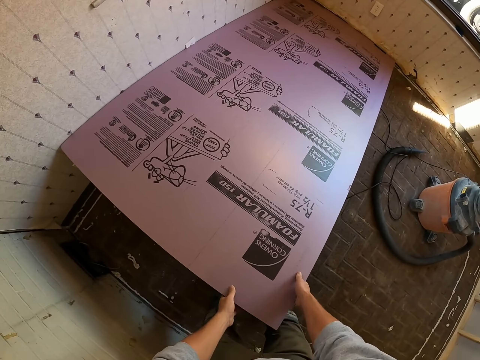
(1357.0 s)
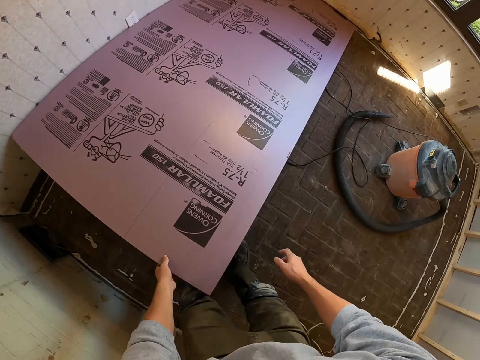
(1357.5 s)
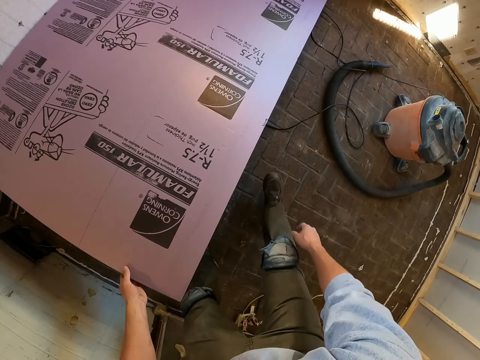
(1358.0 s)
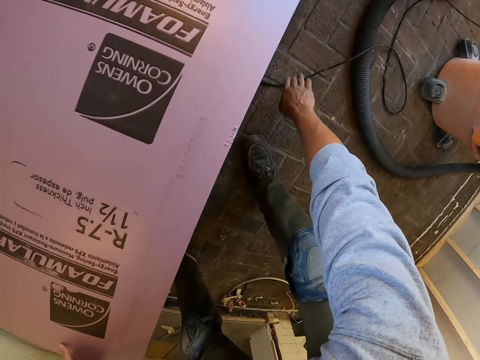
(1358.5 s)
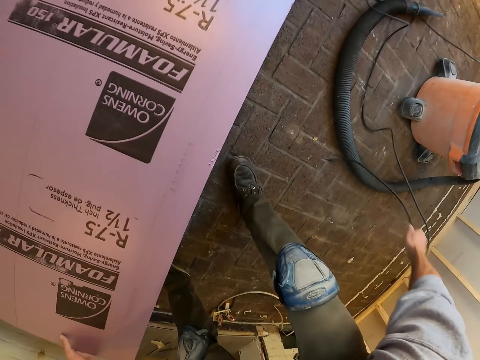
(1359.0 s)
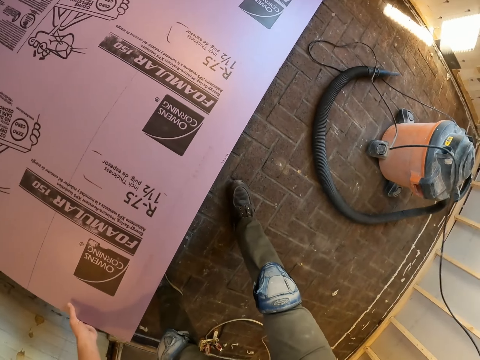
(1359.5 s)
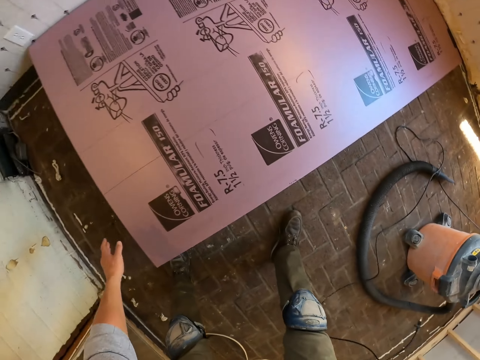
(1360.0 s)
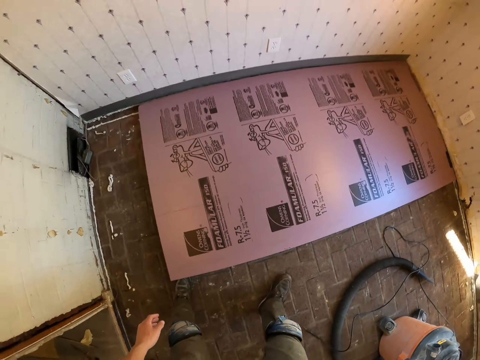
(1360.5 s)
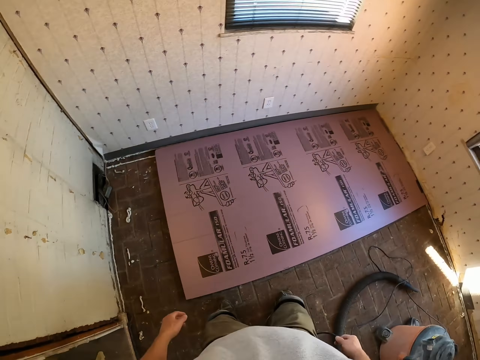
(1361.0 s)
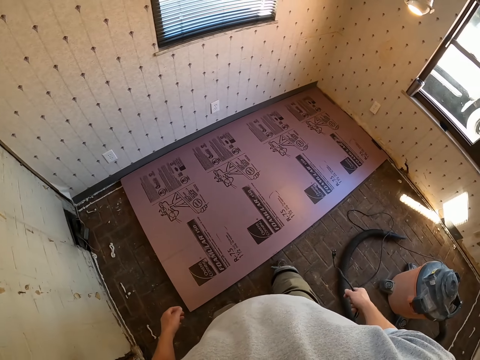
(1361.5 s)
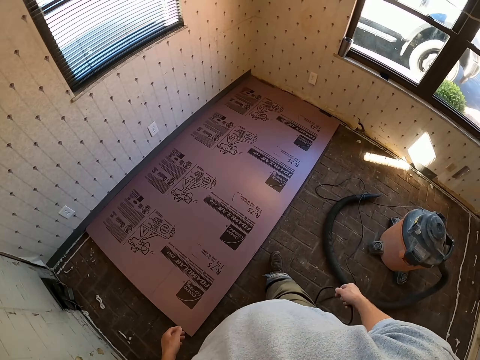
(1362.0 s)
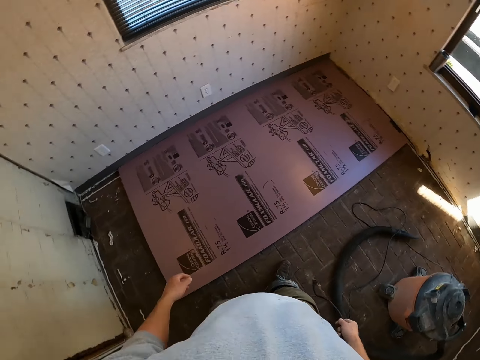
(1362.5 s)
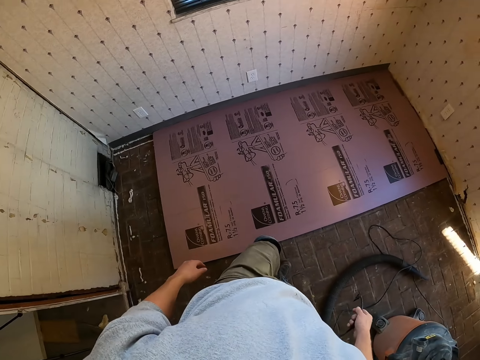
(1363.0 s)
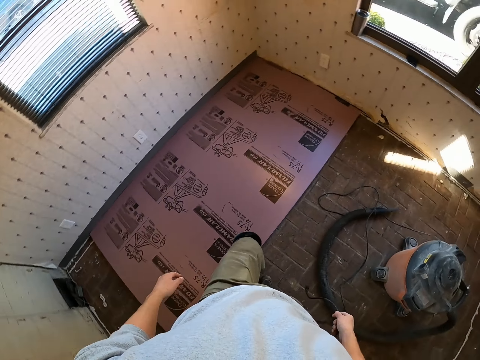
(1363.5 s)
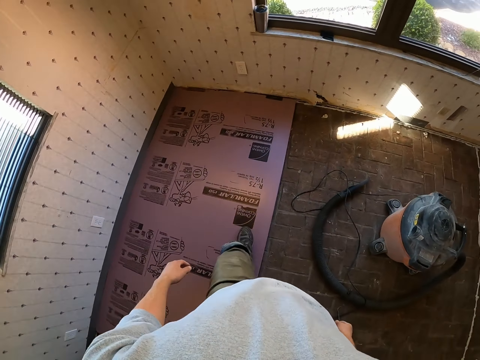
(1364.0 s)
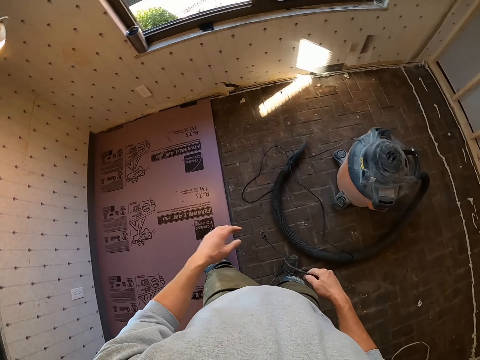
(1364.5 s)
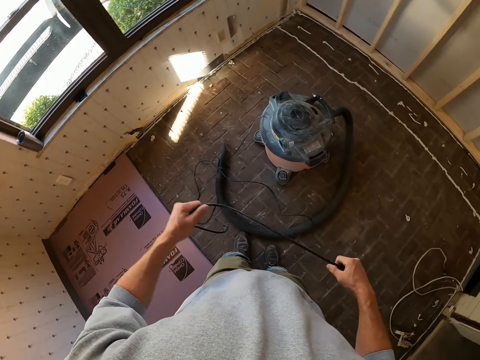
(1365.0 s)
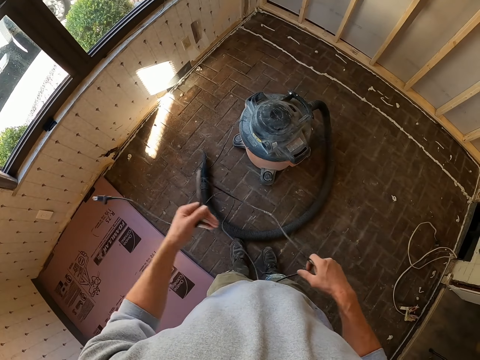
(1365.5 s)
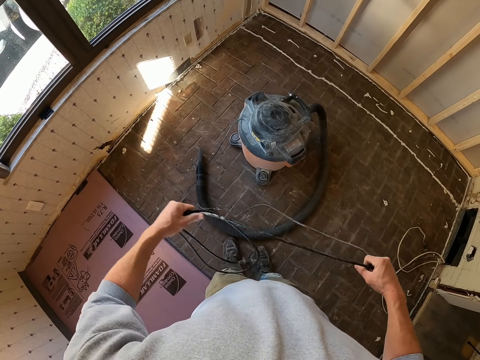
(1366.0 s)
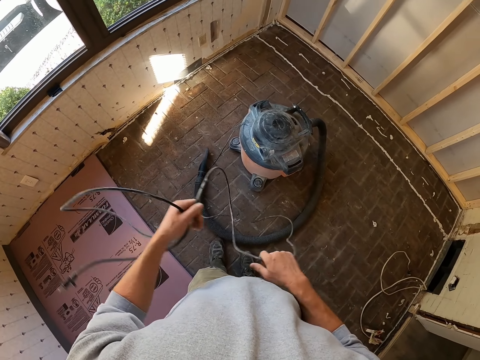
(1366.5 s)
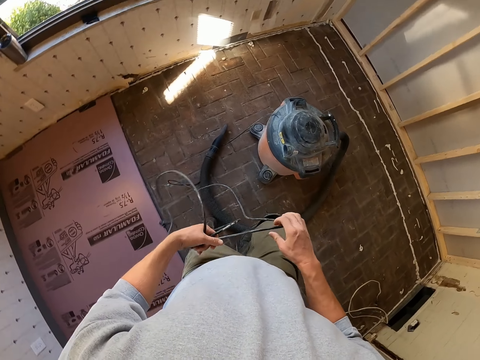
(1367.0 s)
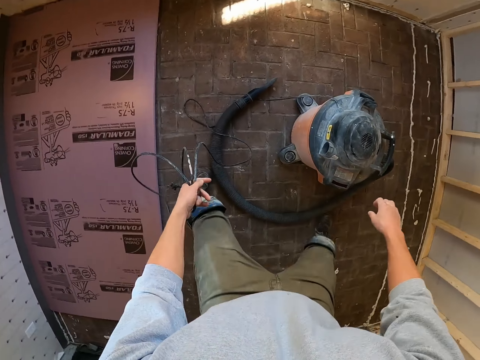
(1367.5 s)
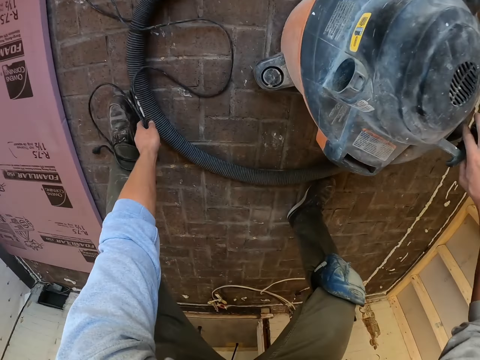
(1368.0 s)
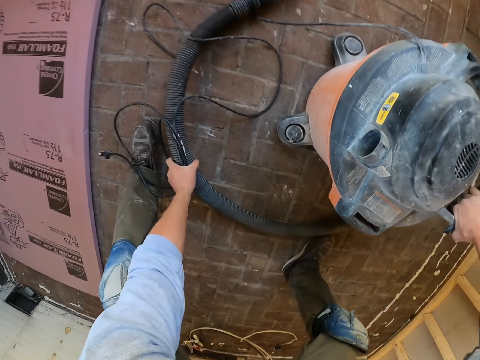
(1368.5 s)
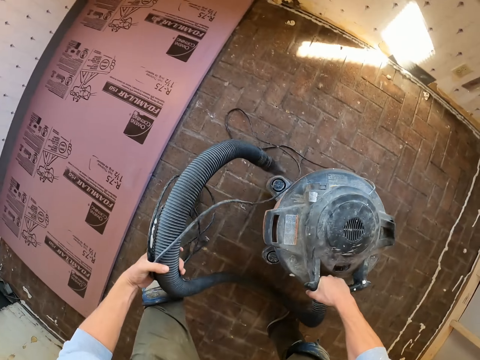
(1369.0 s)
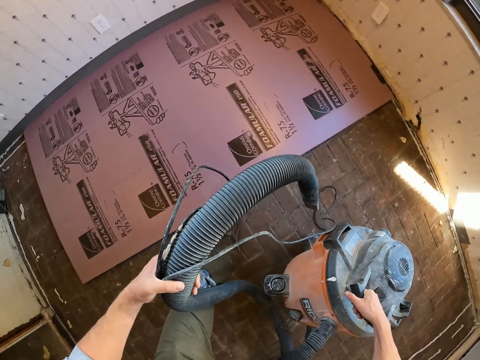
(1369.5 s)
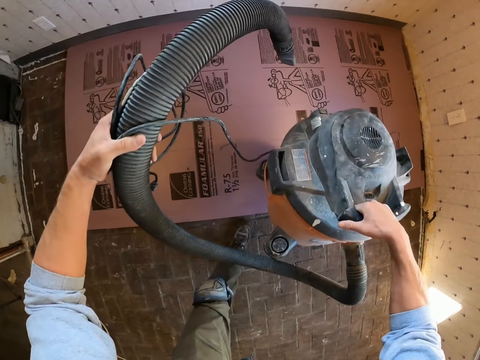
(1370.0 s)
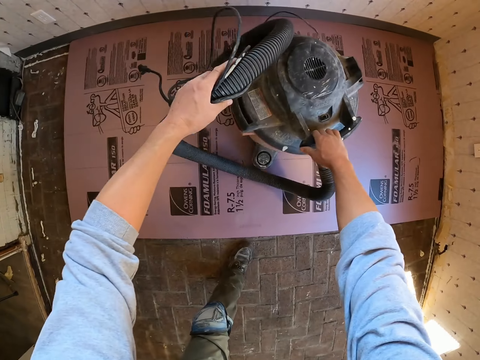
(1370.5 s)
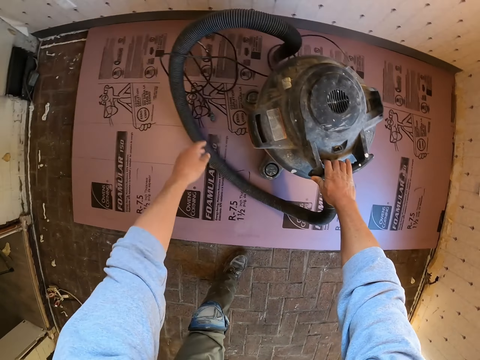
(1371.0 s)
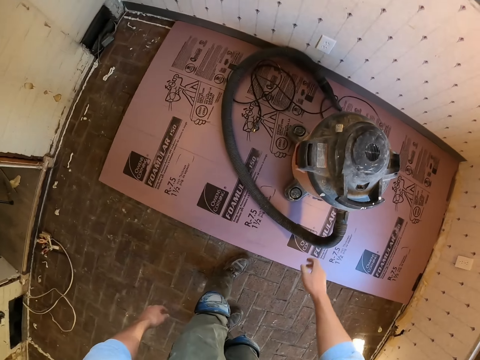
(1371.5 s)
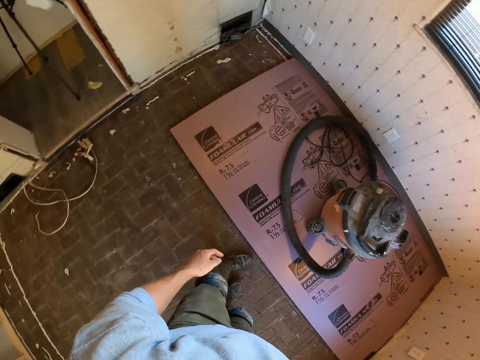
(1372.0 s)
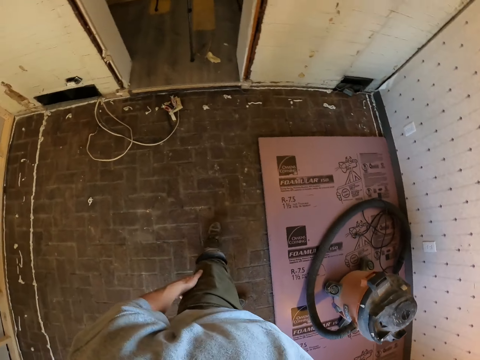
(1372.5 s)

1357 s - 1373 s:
The camera wearer moves the wire. They drop the wood on the floor. They hit the wood with the leg. They step with the leg. They straighten the wire. They fold the cable. They pick up a vacuum machine. They hold the vacuum machine. They place the machine on the plywood.

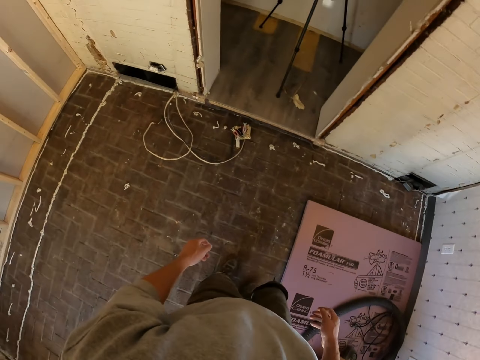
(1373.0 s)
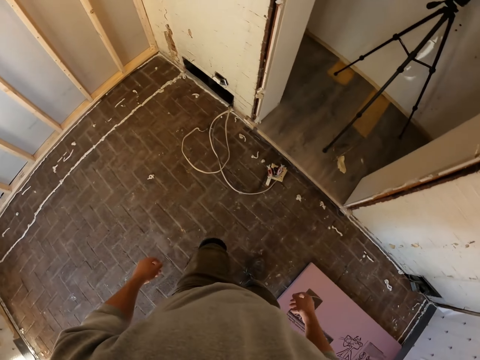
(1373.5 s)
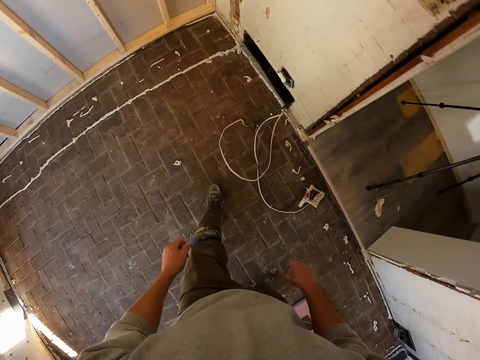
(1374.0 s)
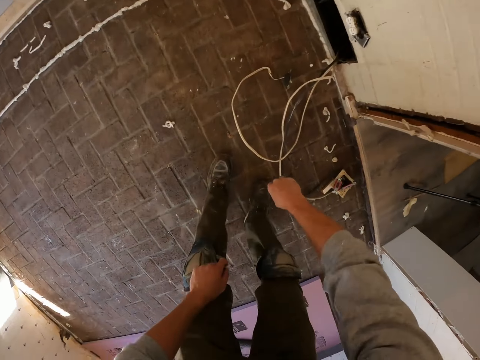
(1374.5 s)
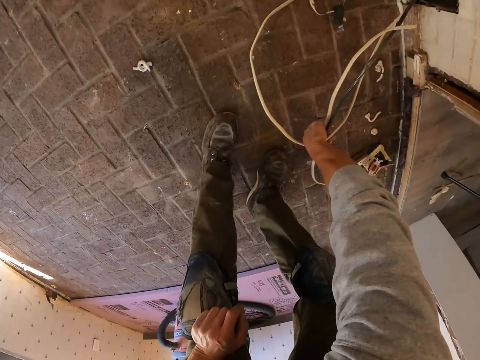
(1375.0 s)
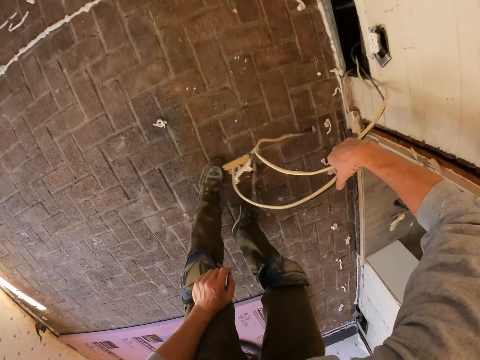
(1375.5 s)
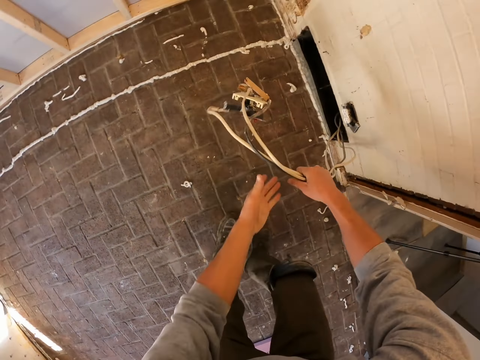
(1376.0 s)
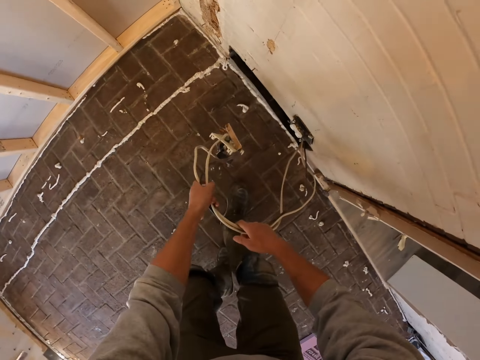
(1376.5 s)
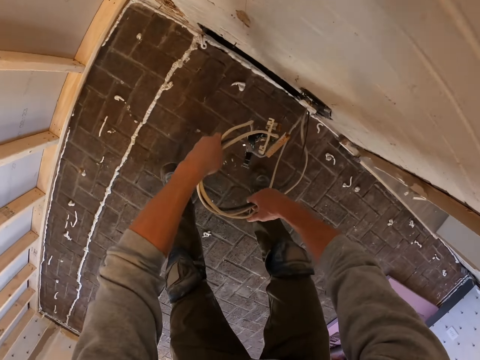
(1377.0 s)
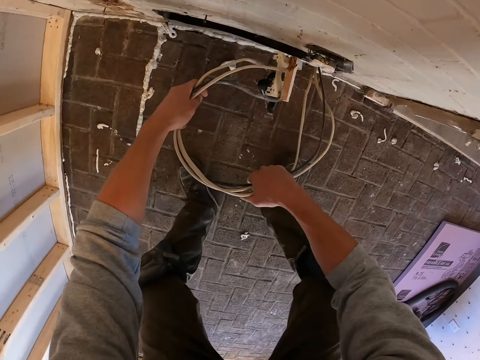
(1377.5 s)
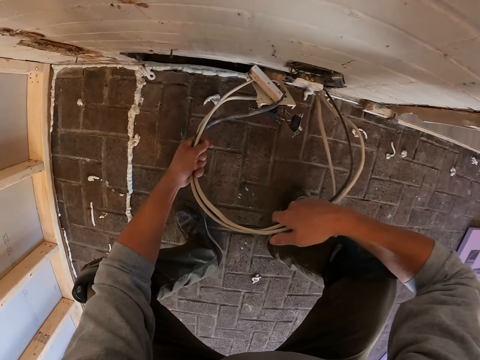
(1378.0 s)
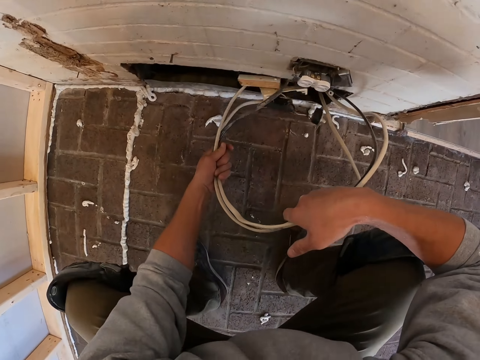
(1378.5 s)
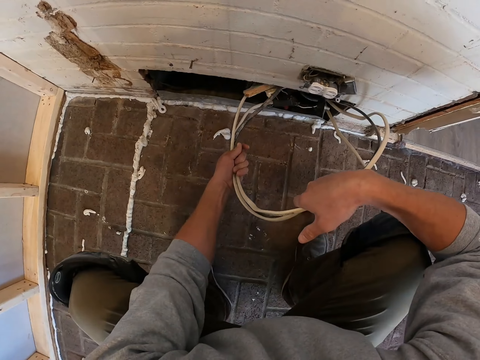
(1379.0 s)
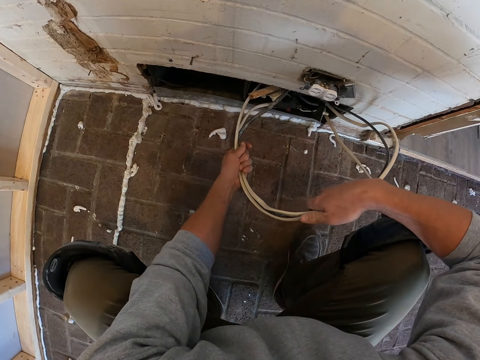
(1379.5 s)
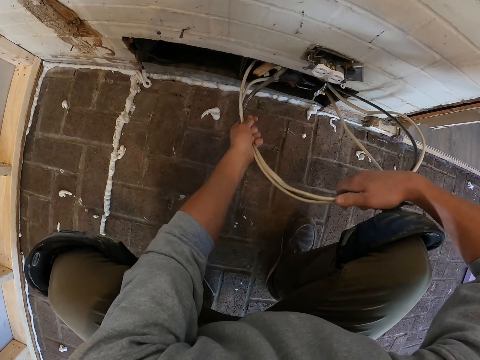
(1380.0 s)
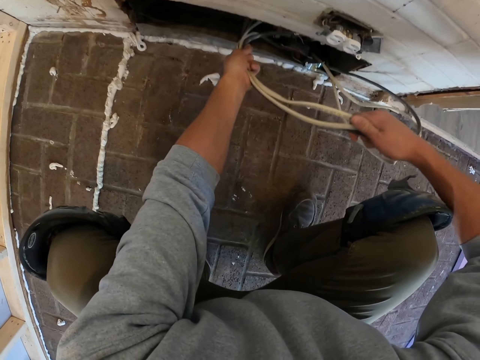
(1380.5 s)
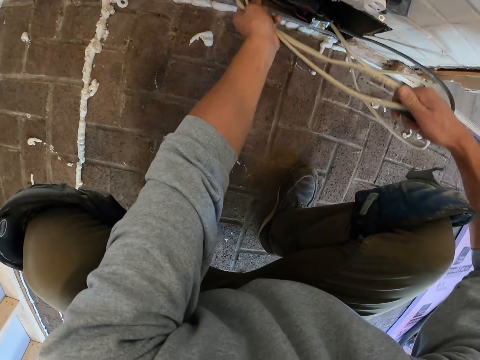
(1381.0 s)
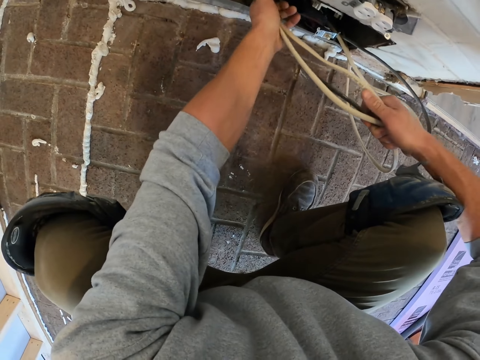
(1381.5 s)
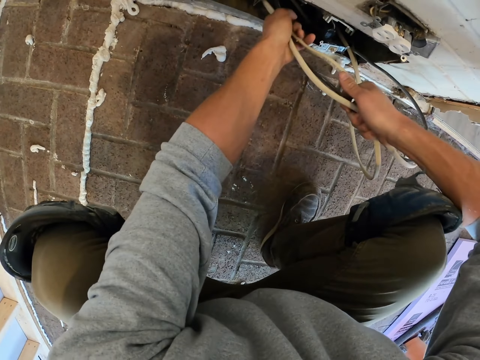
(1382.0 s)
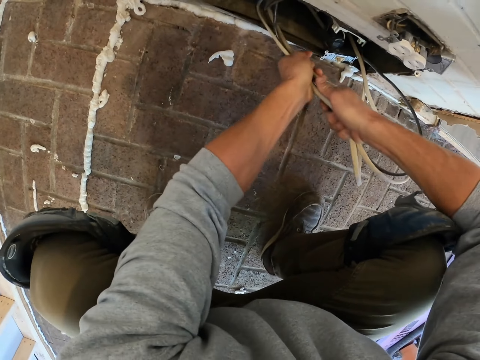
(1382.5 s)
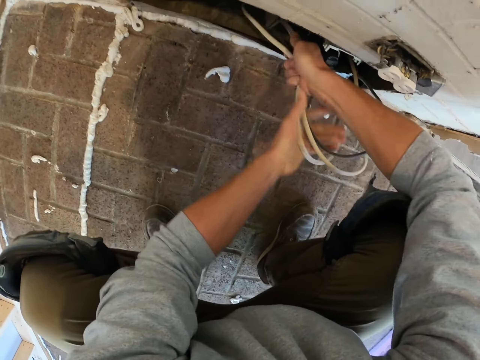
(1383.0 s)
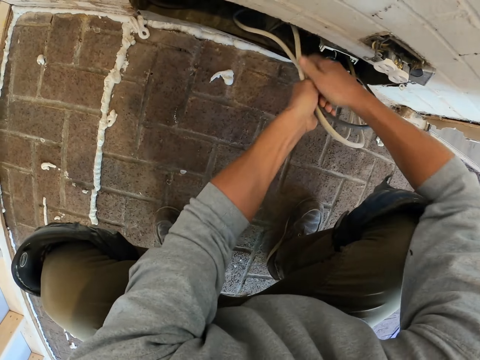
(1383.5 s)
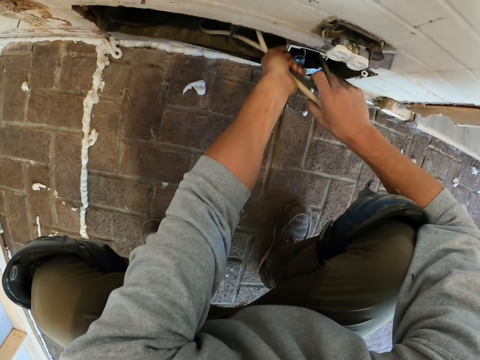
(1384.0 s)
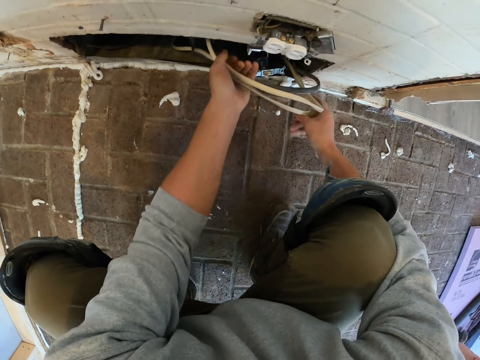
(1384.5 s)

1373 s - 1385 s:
The camera wearer walks in the room. They take the cable on the floor. They put the cable in the hole. They fix the cables on the wall space.
